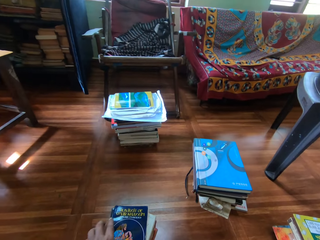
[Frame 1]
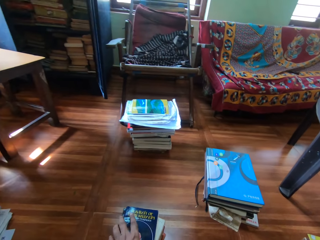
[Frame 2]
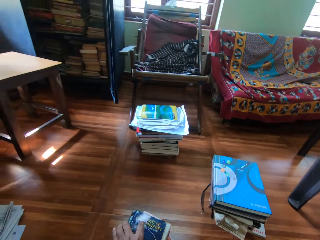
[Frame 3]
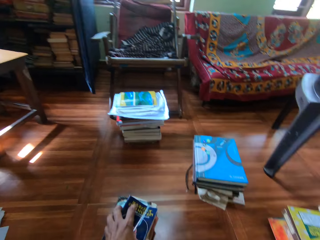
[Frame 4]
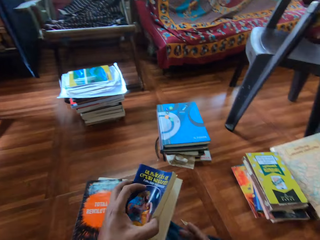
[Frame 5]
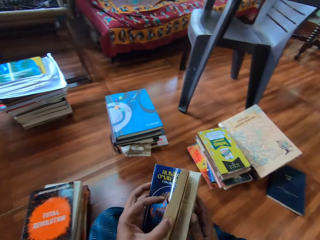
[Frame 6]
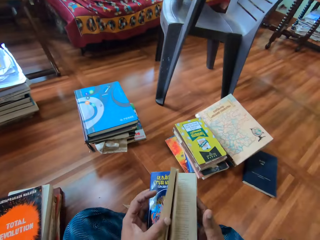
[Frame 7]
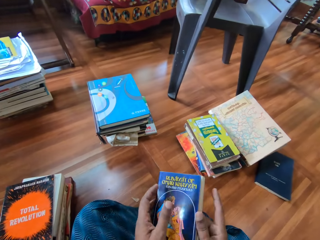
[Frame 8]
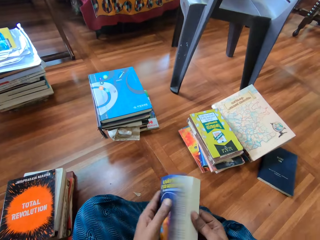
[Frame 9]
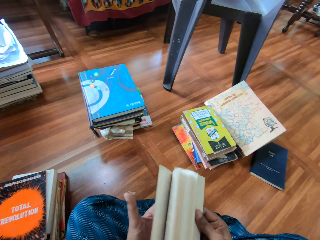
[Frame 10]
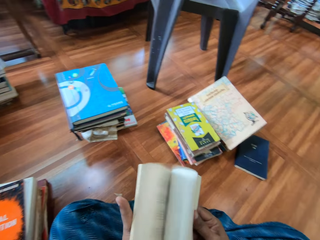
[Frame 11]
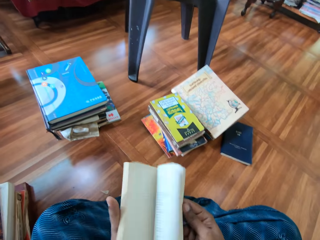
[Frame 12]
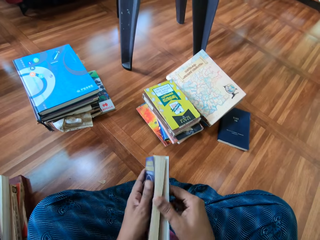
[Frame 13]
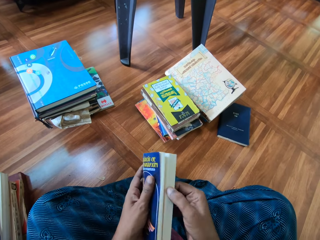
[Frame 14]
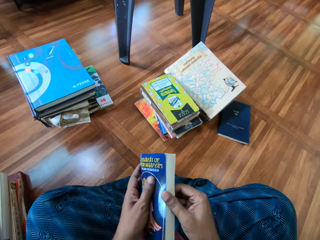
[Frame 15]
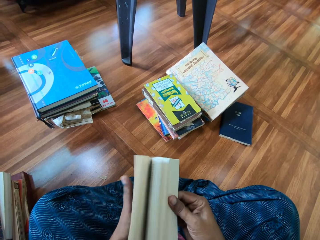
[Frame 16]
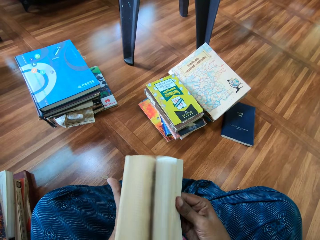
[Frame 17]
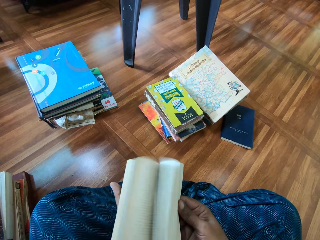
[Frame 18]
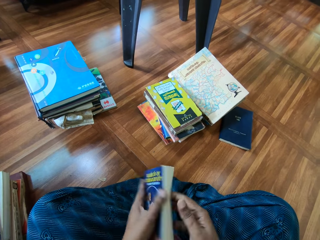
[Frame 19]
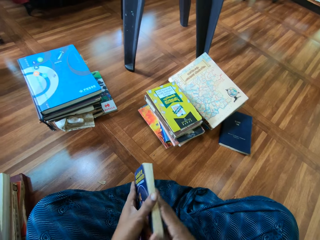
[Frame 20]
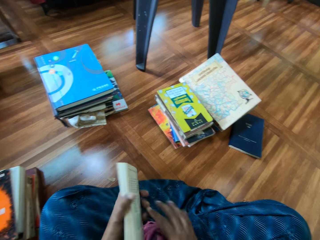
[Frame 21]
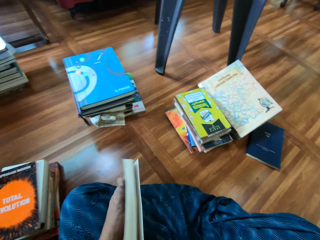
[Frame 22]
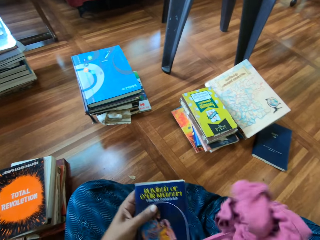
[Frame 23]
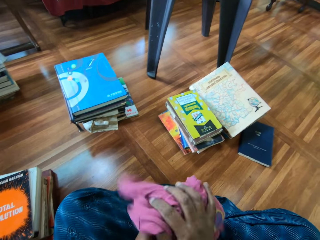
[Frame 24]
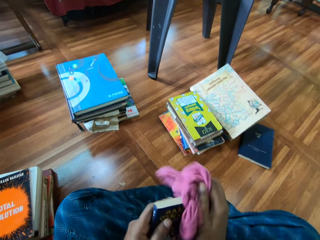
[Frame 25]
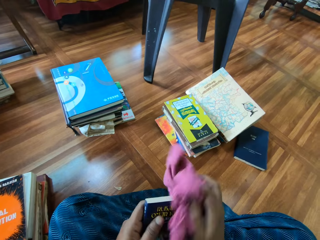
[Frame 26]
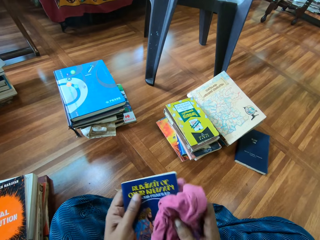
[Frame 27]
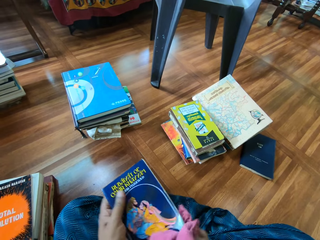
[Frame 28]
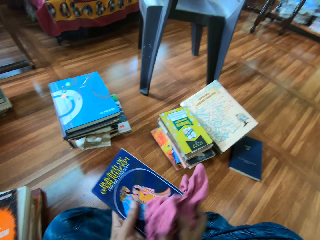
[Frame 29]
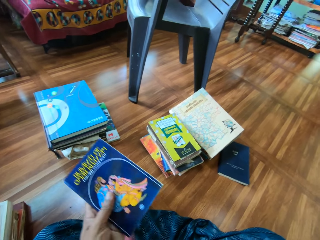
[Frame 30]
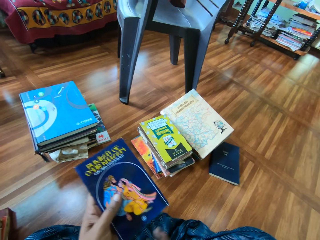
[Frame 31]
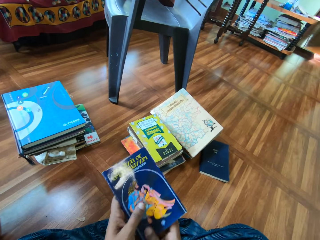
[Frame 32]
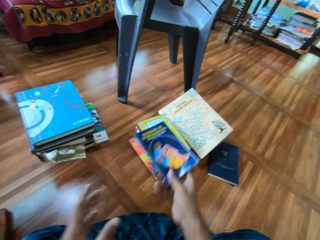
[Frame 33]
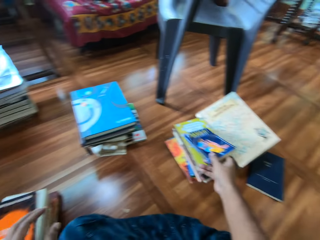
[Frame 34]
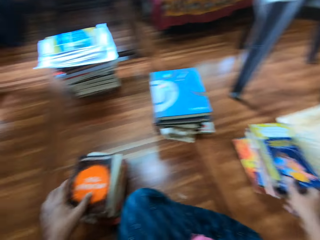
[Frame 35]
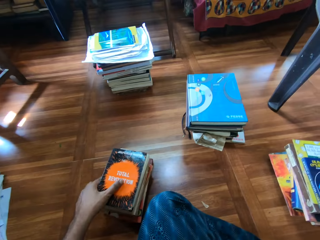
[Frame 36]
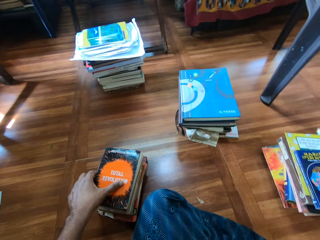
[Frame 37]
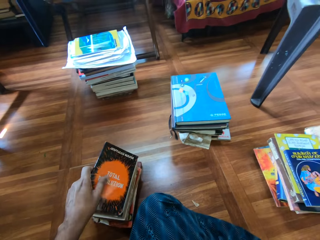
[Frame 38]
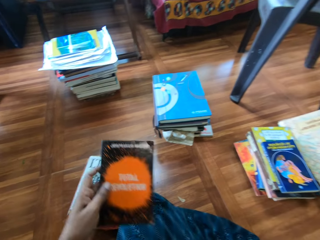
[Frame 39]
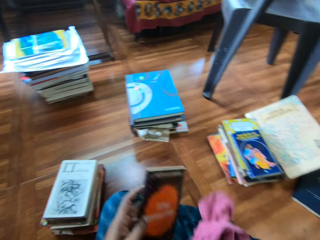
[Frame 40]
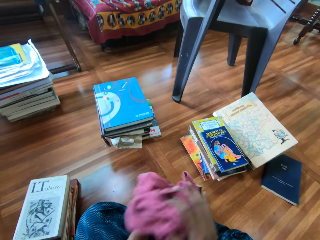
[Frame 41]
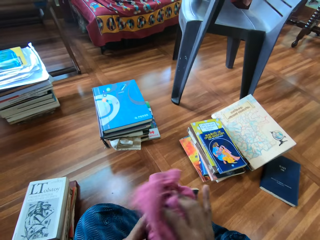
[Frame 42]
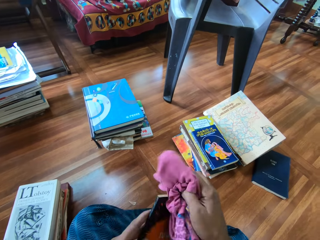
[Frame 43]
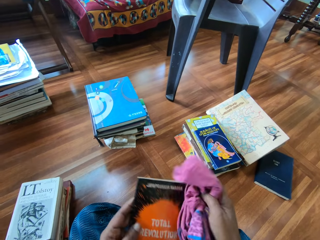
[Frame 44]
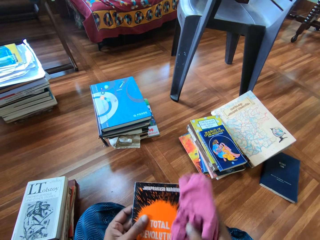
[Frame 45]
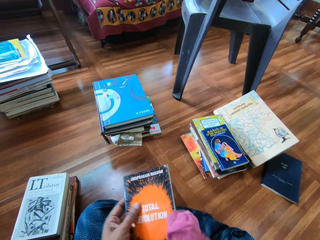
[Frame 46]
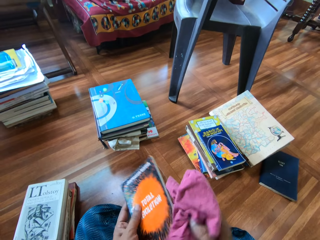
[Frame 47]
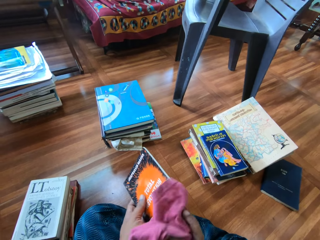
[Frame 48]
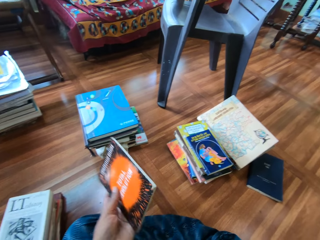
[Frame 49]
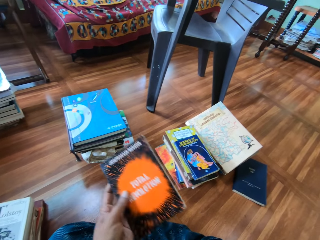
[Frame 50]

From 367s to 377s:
The camera wearer picks a book from the pile of books with his left hand. He holds the book with both hands. He flips the pages of the book with his right hand. He opens the book. He picks the piece of cloth from the floor with his right hand. He cleans the book with the cloth in his right hand. He drops the piece of cloth on the floor with his right hand. He passes the book from his left hand to his right hand. He drops the book on the pile of books with his right hand. He picks a book from the pile of books with his left hand. He picks the piece of cloth from the floor with his right hand. He cleans the book with the cloth in his right hand.

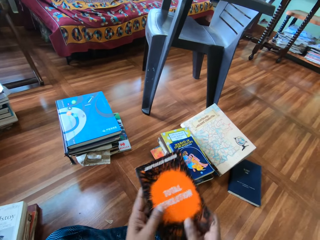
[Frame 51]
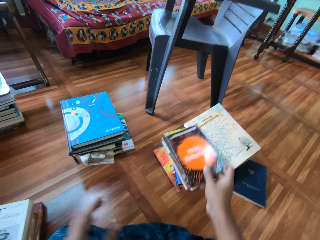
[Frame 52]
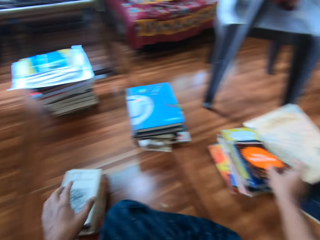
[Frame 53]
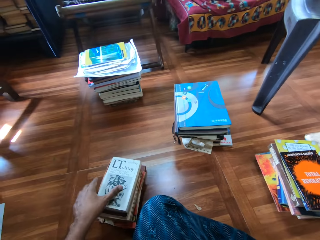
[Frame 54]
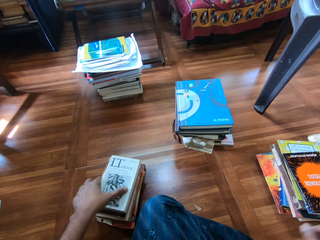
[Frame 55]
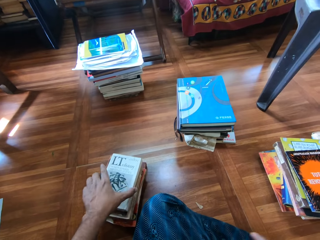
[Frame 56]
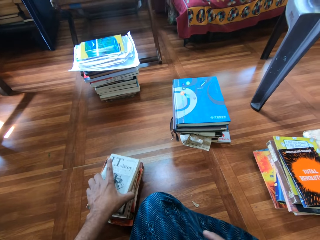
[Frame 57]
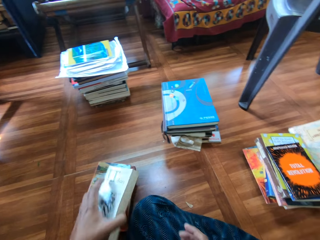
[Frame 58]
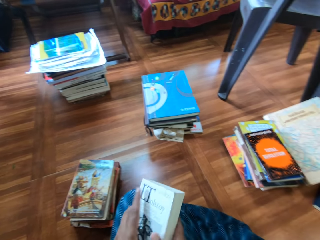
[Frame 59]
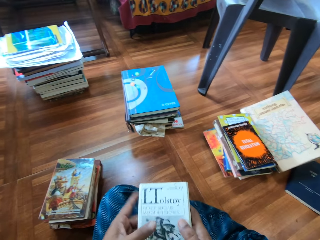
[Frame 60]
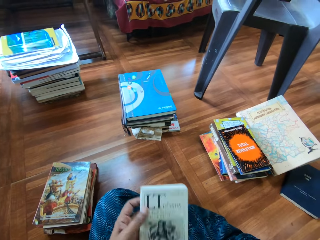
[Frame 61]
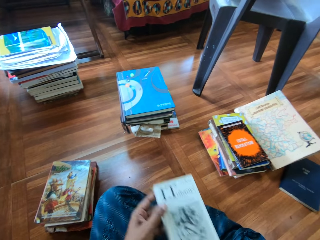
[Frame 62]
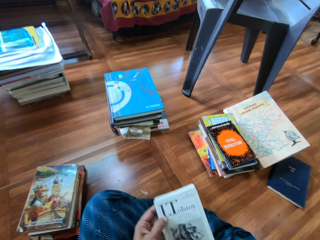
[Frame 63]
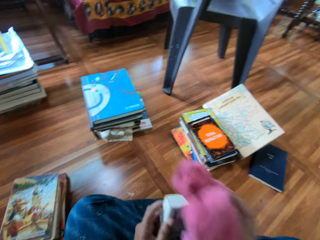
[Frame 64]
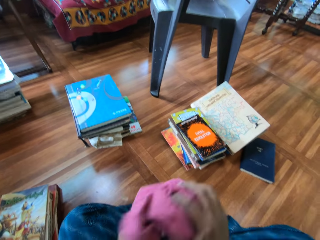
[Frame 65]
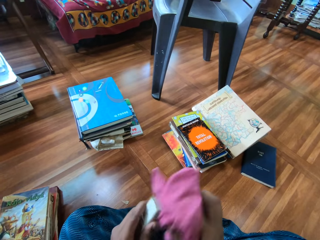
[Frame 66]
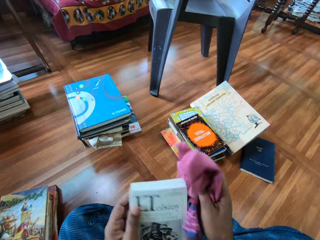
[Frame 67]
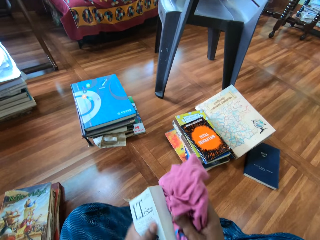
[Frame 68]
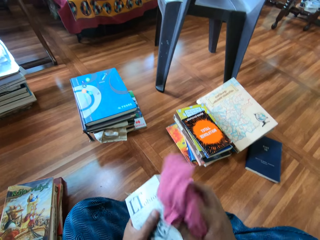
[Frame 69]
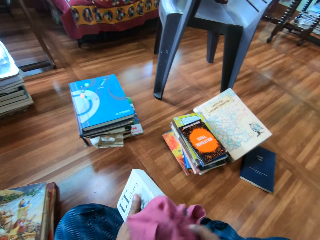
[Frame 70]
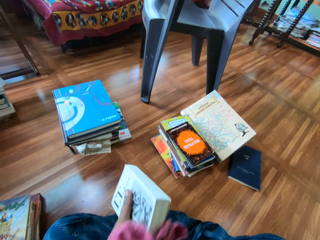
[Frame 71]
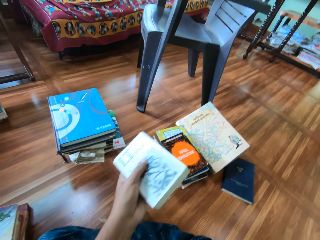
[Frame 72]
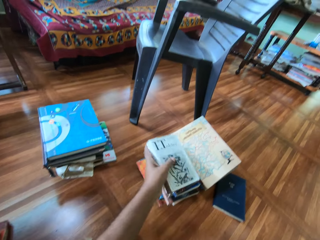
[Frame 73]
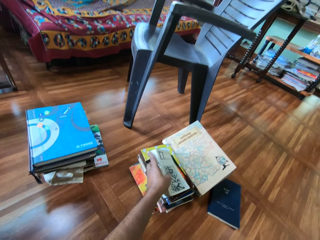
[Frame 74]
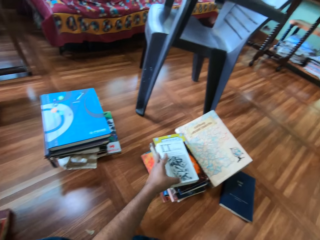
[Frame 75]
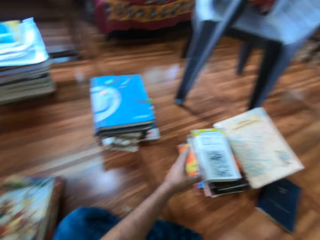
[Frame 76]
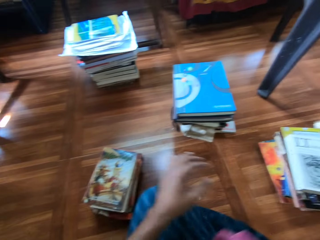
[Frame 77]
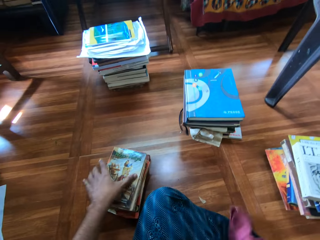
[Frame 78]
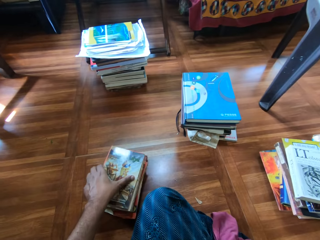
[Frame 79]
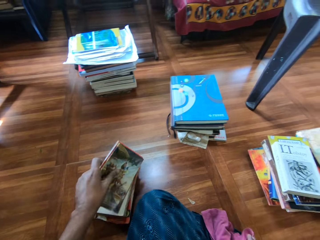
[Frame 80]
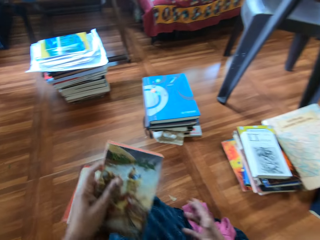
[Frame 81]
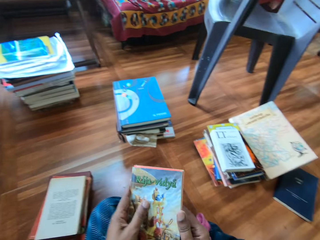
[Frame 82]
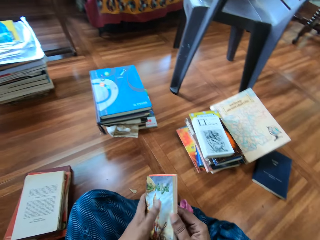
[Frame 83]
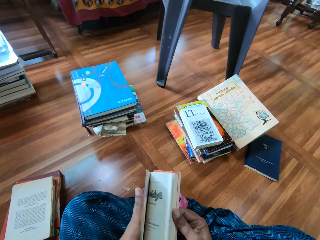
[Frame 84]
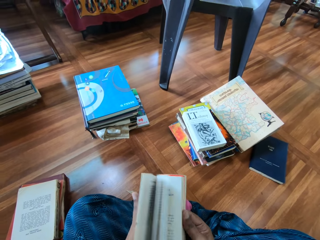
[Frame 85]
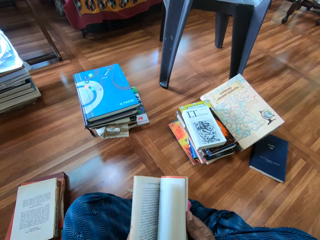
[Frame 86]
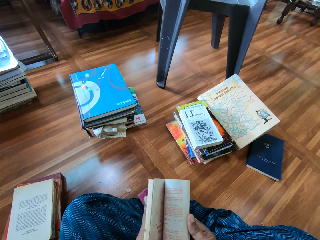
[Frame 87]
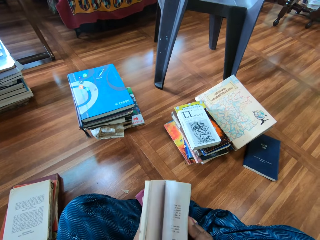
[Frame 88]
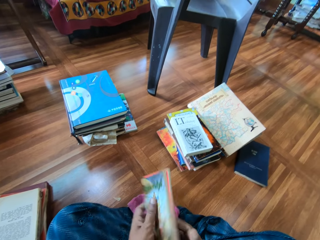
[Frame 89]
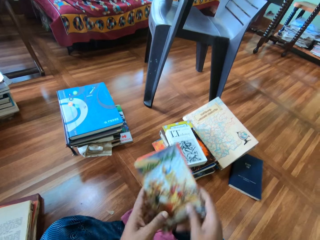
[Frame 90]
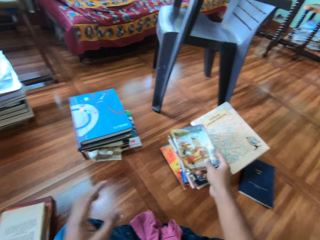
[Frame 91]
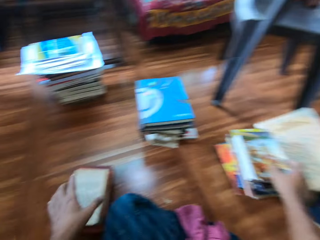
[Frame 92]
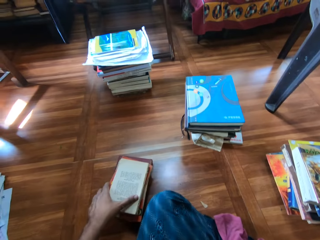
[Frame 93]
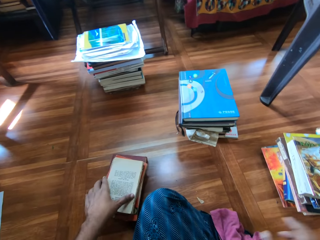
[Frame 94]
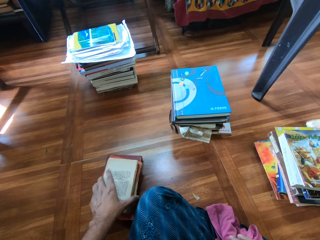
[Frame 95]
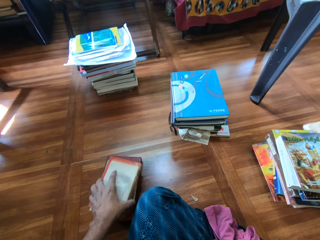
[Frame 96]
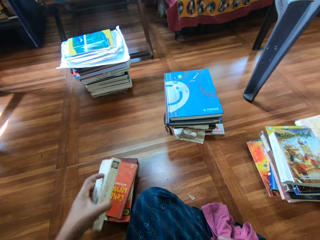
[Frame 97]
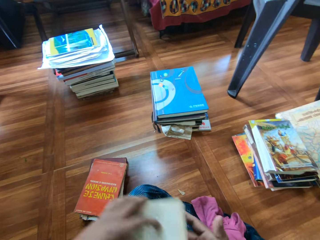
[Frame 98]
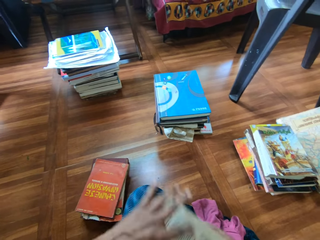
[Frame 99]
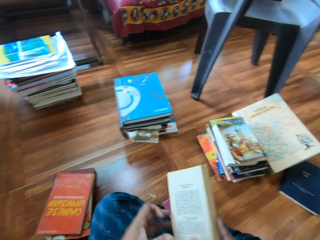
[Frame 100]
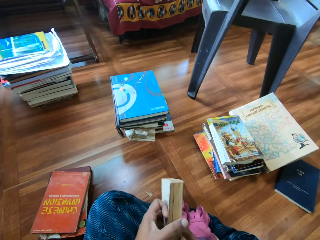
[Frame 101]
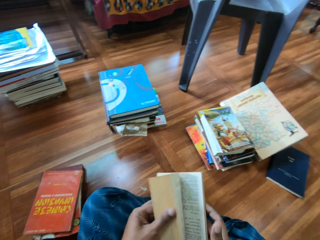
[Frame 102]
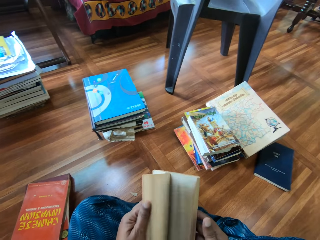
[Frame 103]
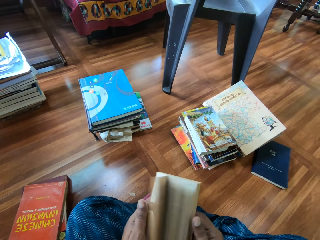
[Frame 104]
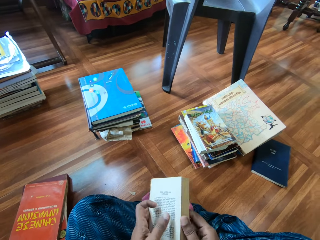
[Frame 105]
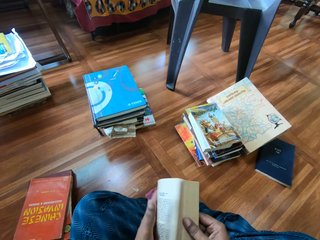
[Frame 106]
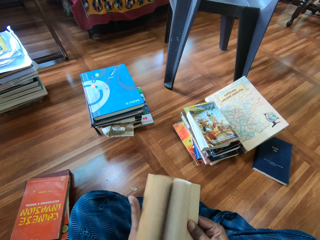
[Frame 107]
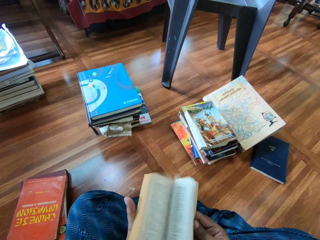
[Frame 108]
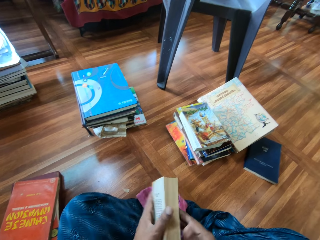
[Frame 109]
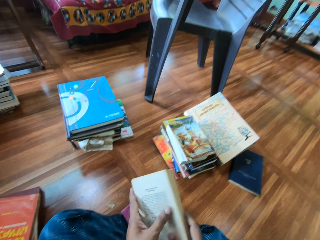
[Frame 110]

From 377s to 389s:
The camera wearer drops the piece of cloth on the floor with his right hand. He passes the book from his left hand to his right hand. He drops the book on the pile of books with his right hand. He picks a book from the pile of books with his left hand. He holds the book with both hands. He picks the piece of cloth from the floor with his right hand. He cleans the book with the cloth in his right hand. He drops the book on the pile of books with his right hand. He drops the piece of cloth on the floor with his right hand. He picks a book from the pile of books with his left hand. He holds the book with both hands. He flips the pages of the book with his right hand. He opens the book. He drops the book on the pile of books with his right hand. He picks a book from the pile of books with his left hand. He places his hand on the cloth. He flips the pages of the book with his right hand. He opens the book.
